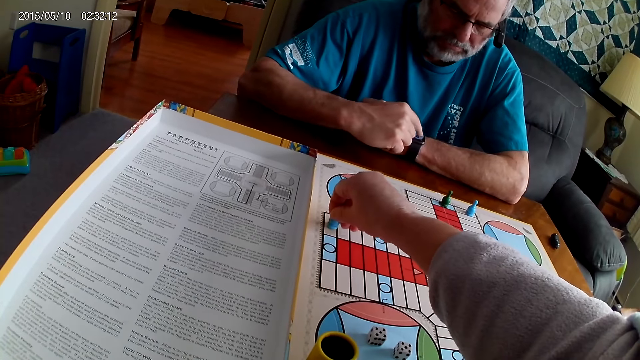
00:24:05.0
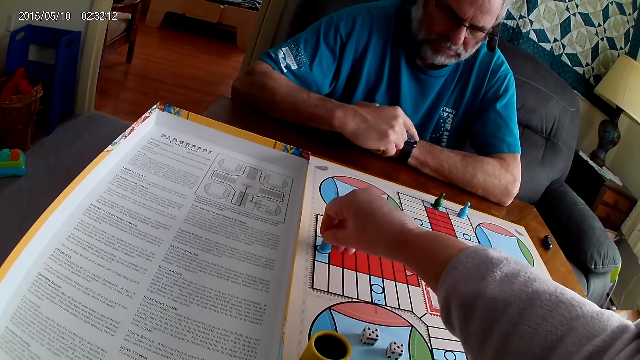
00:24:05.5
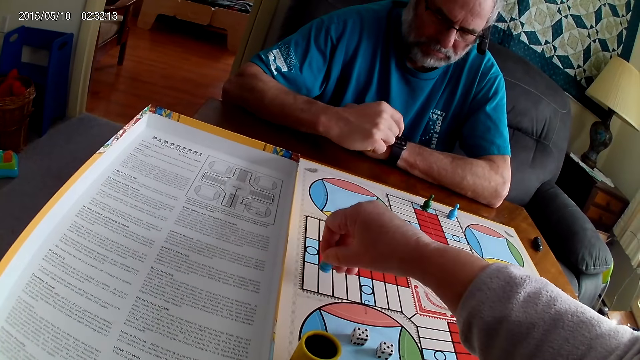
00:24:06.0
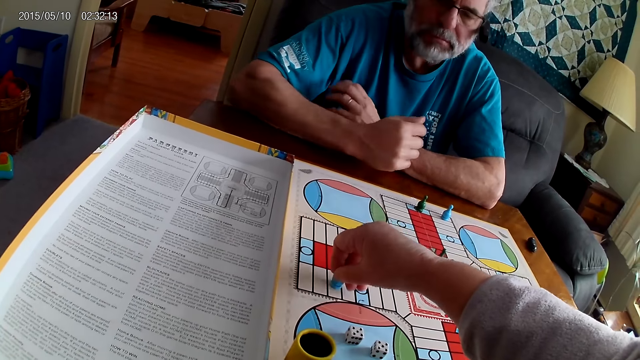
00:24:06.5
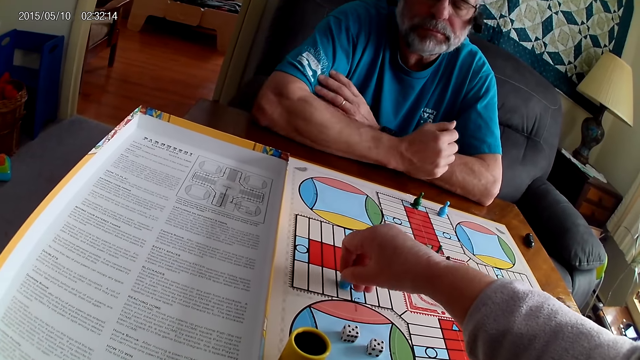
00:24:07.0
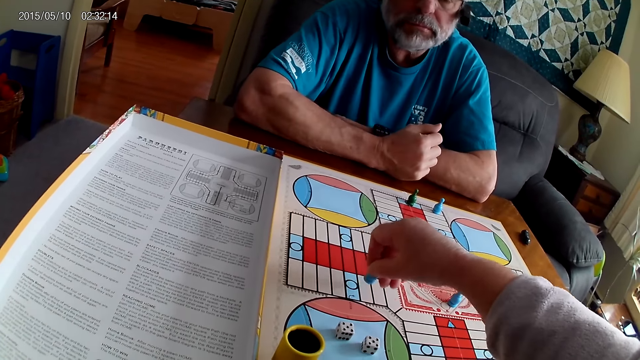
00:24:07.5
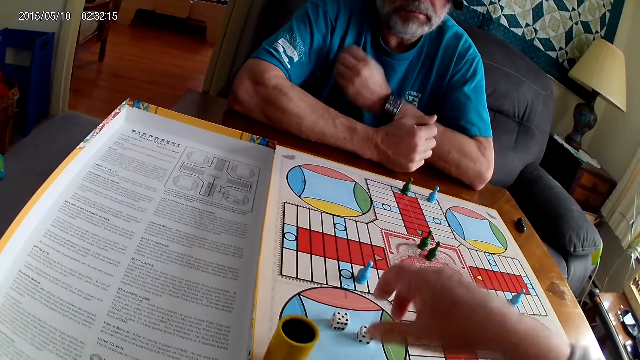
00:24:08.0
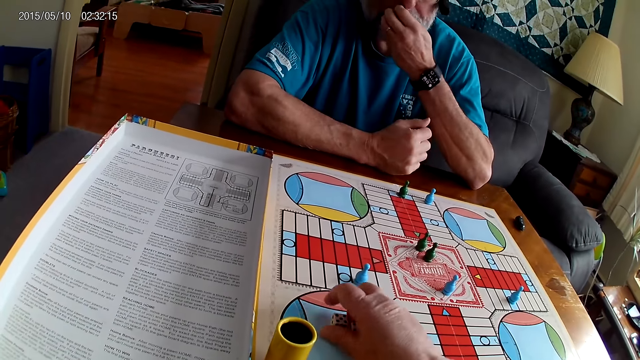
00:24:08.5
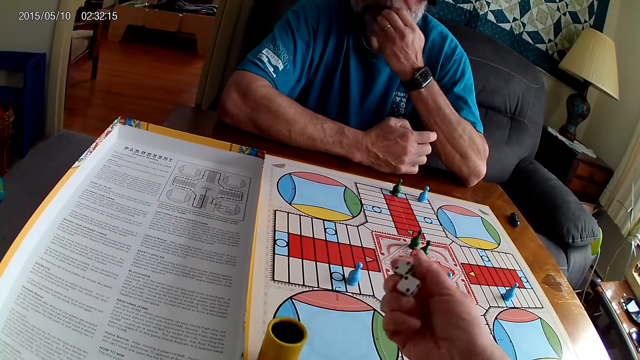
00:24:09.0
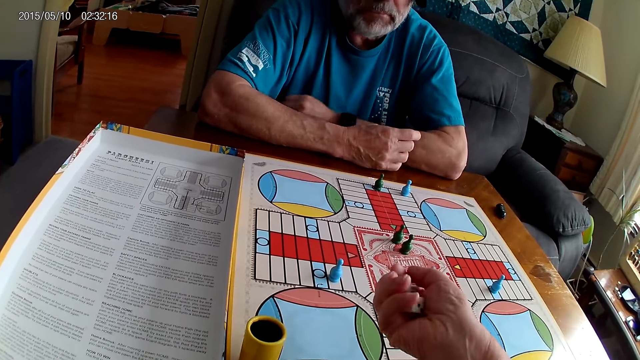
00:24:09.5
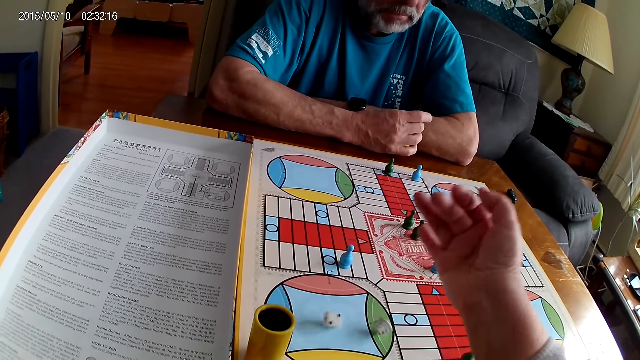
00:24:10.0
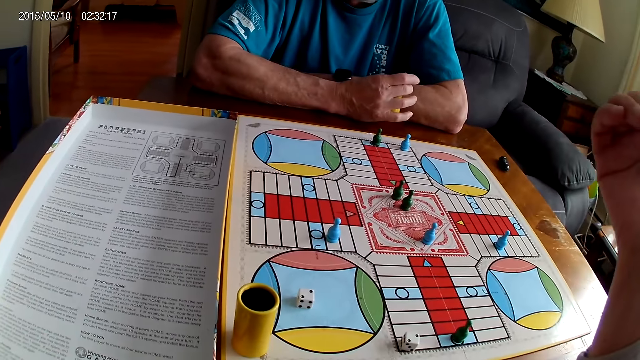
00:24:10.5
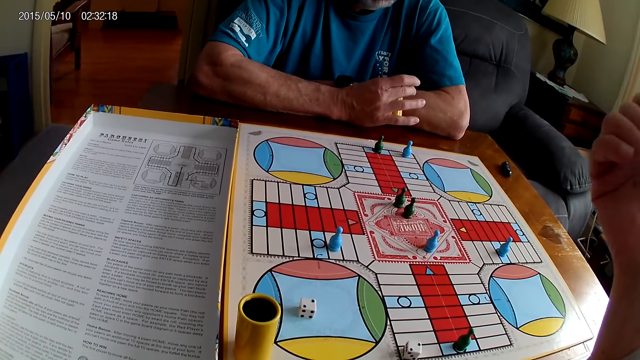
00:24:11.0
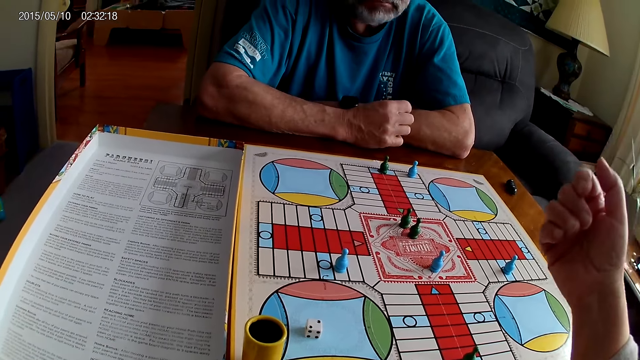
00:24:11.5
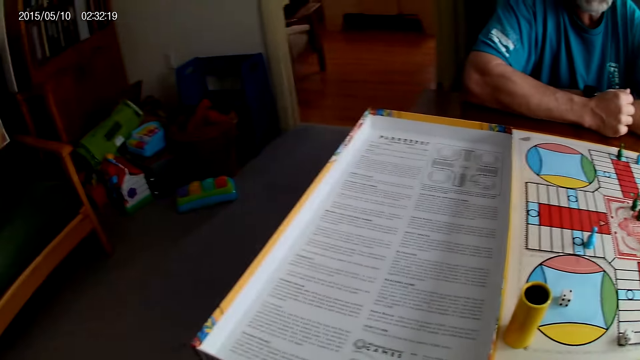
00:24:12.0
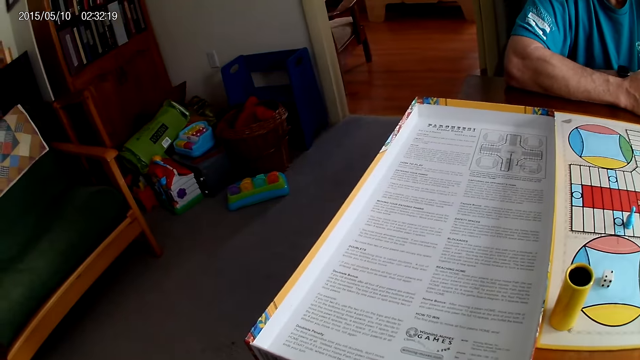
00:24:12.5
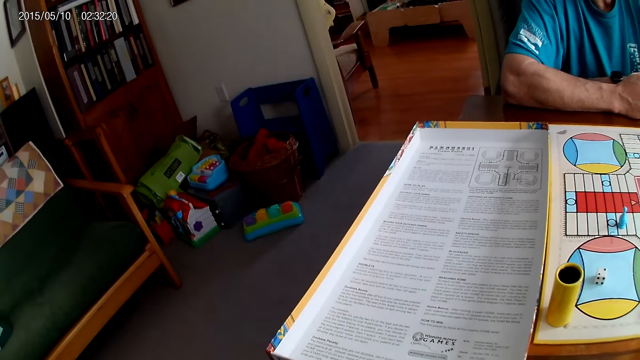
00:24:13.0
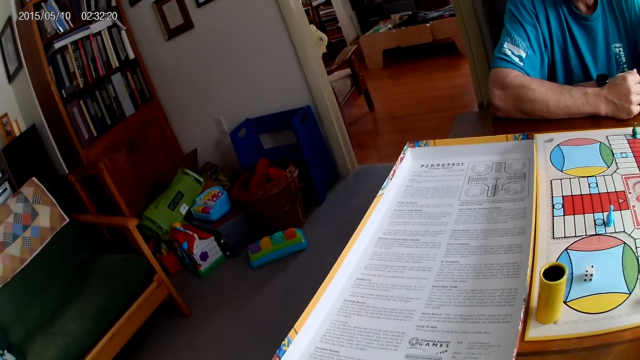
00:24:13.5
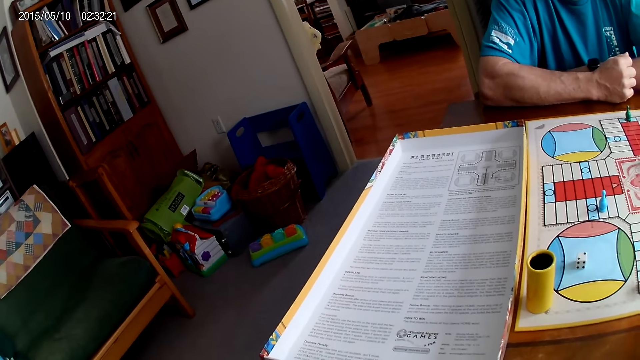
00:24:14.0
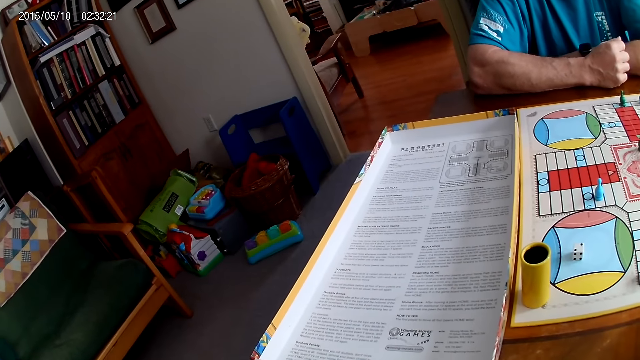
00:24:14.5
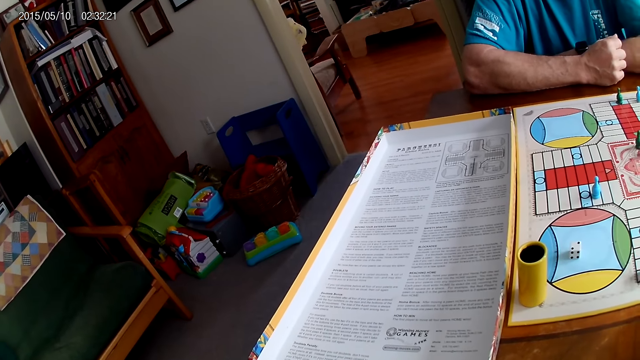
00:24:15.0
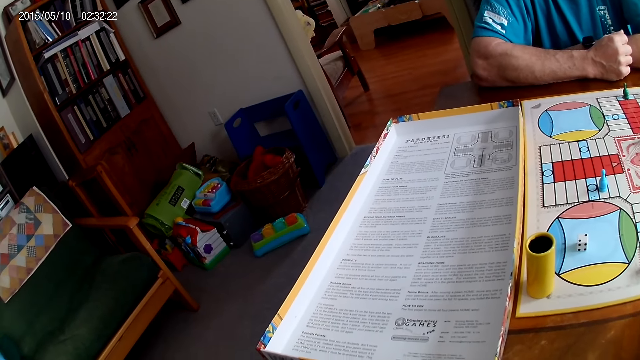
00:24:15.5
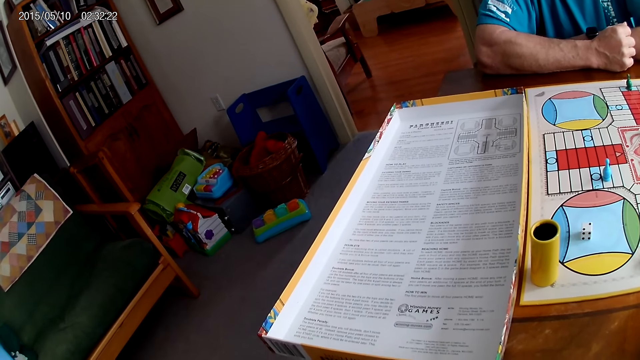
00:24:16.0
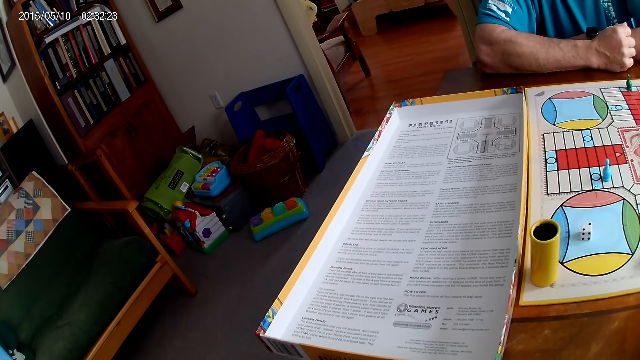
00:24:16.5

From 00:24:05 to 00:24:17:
The camera wearer picks the dice from the Ludo board with her right hand. She shuffles the dice with her right hand. She pours the dice from her right hand on the Ludo board. She looks around.

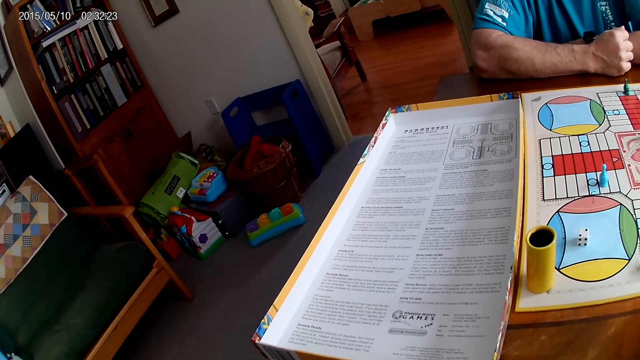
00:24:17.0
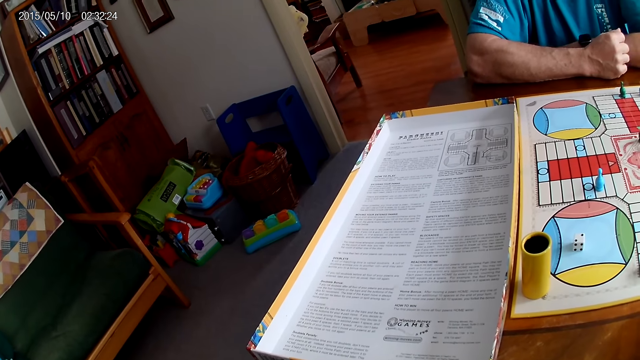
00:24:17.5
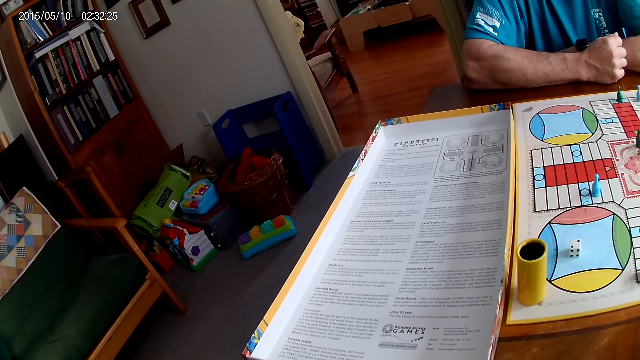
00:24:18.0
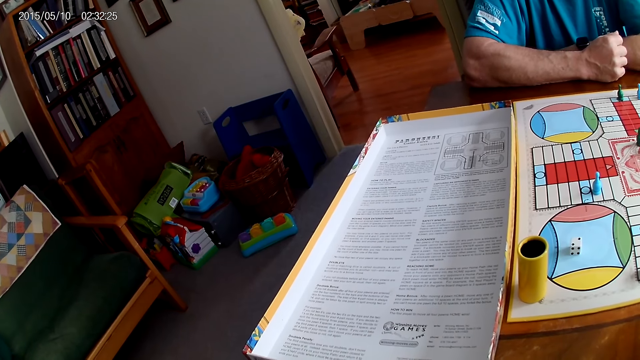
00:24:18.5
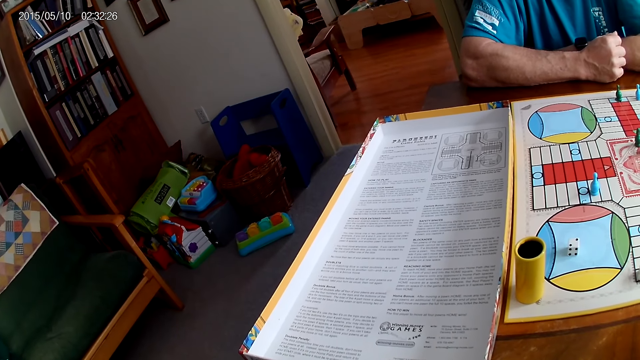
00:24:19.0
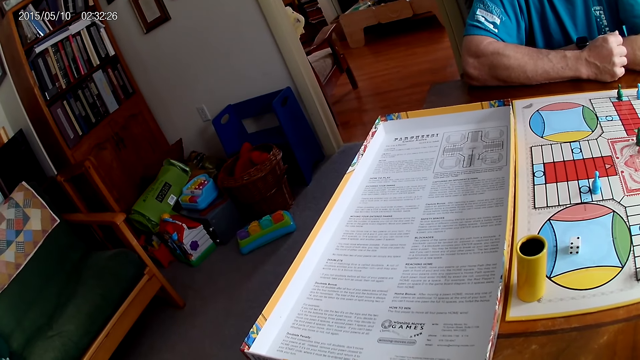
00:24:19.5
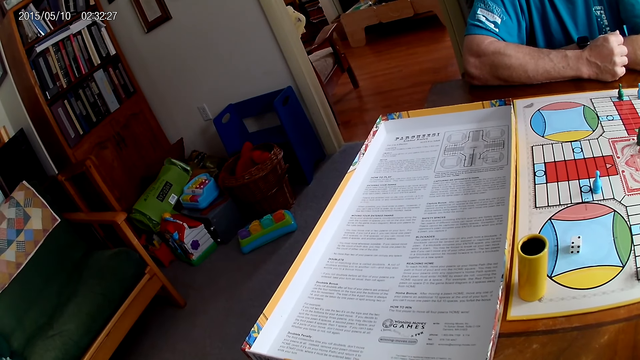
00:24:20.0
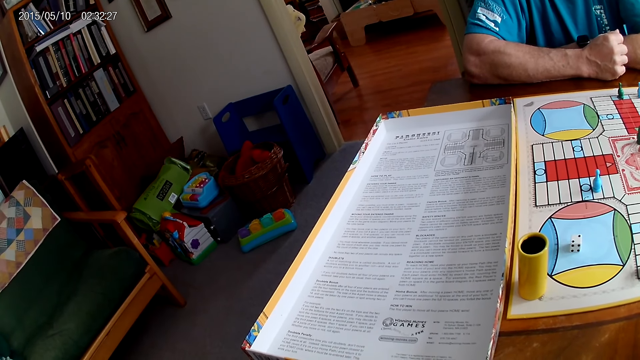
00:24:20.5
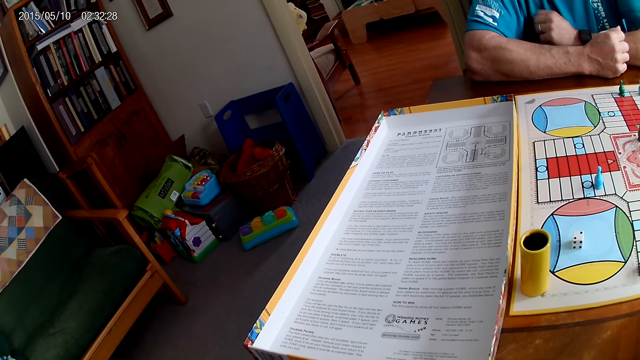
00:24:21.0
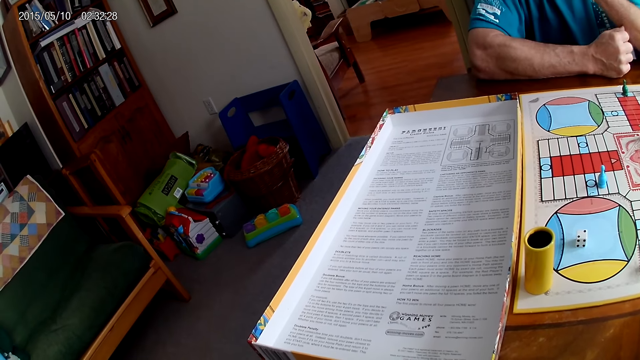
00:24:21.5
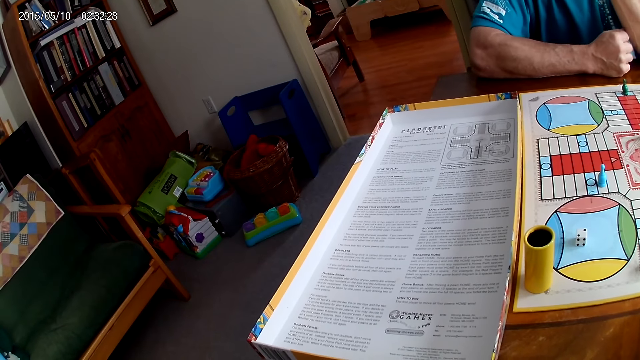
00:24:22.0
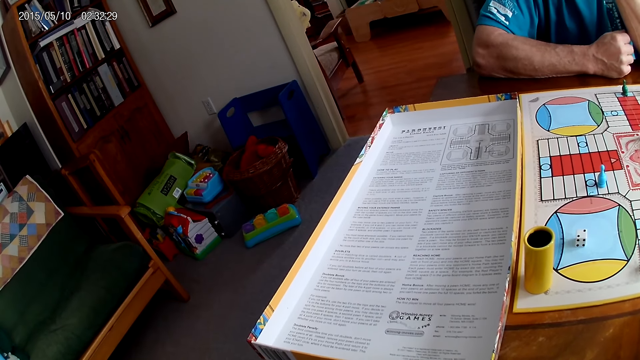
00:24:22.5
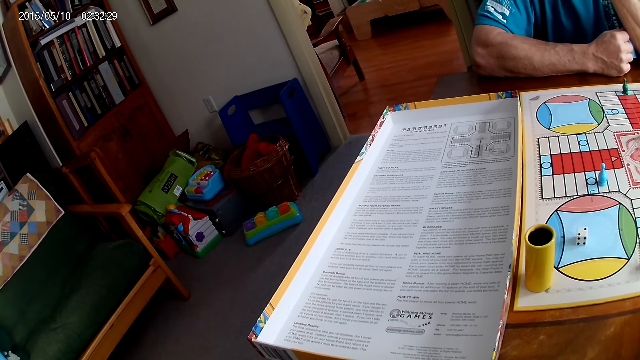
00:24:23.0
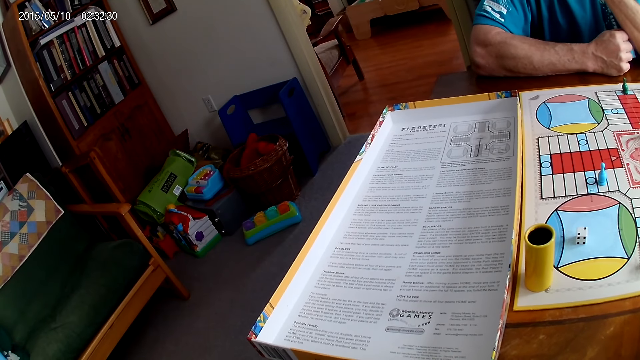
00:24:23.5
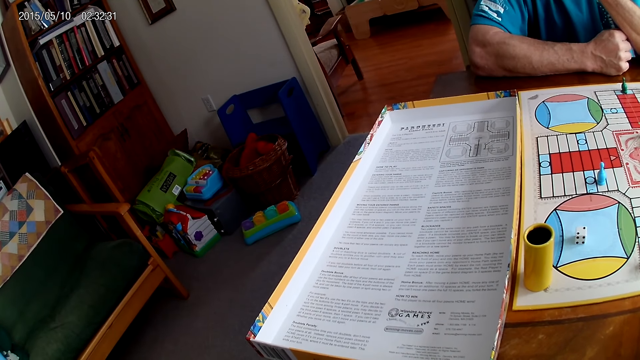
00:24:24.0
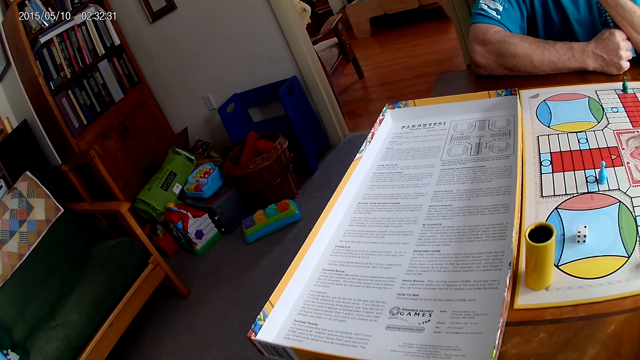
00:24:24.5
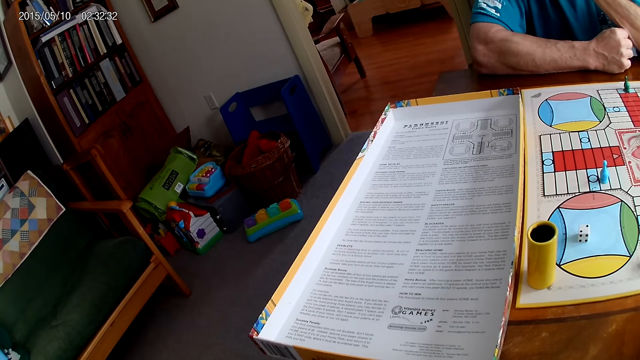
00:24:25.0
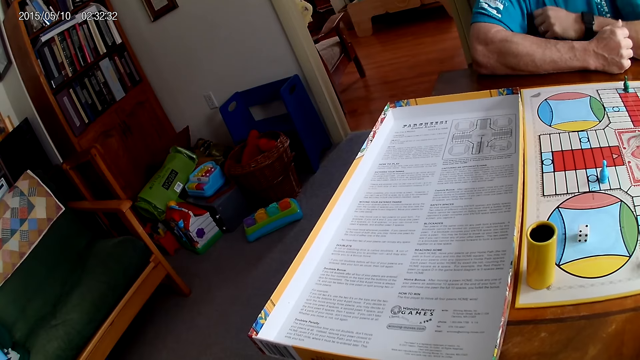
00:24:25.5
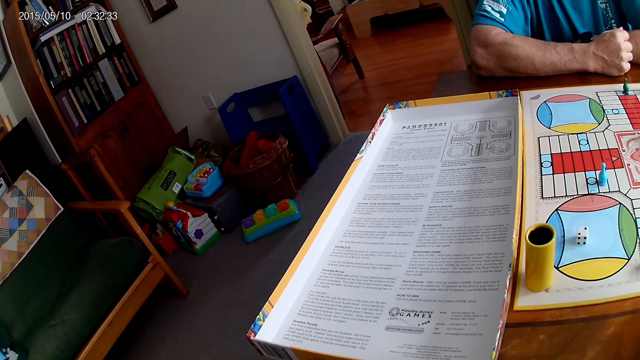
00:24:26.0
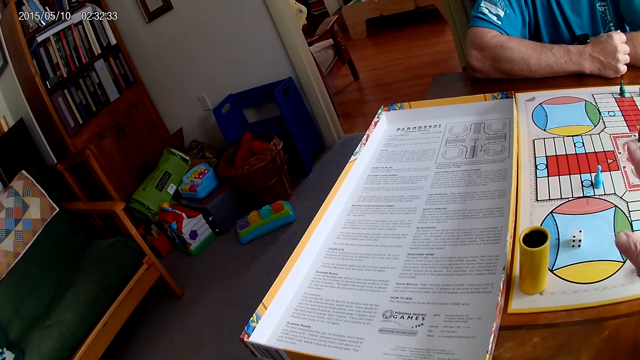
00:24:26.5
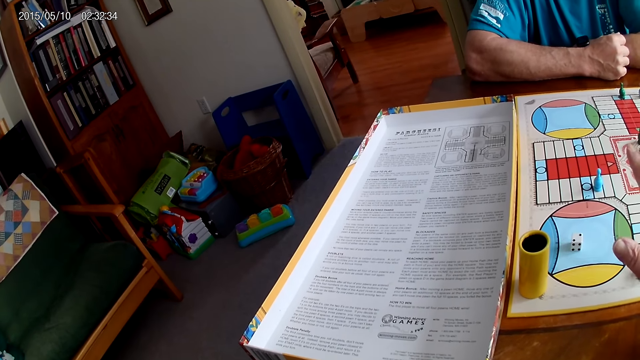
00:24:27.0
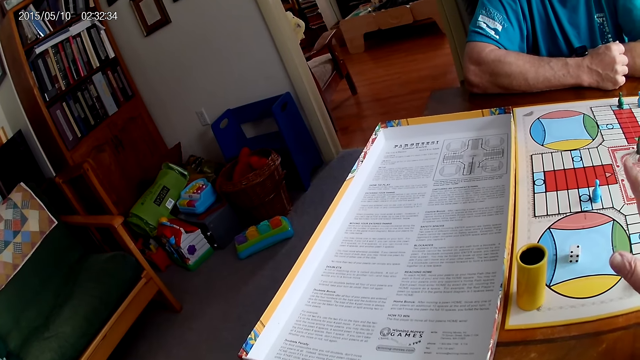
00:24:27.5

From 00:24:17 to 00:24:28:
The camera wearer reads the instruction.
